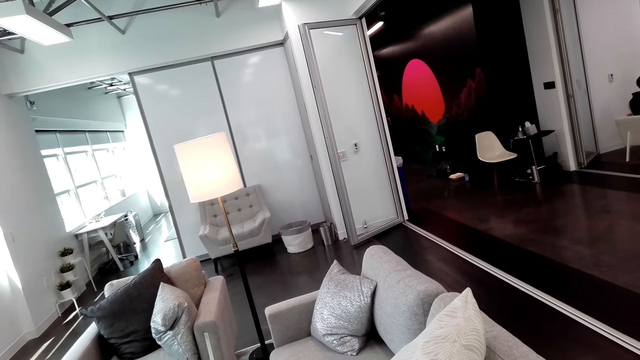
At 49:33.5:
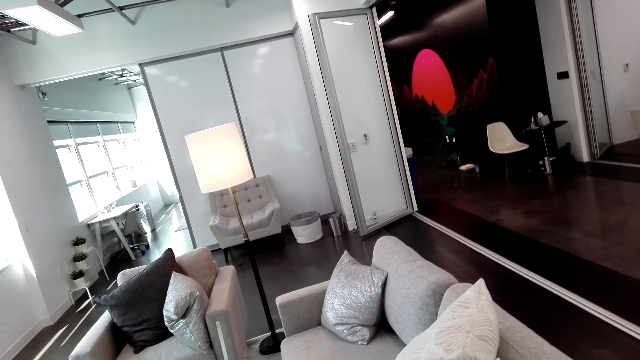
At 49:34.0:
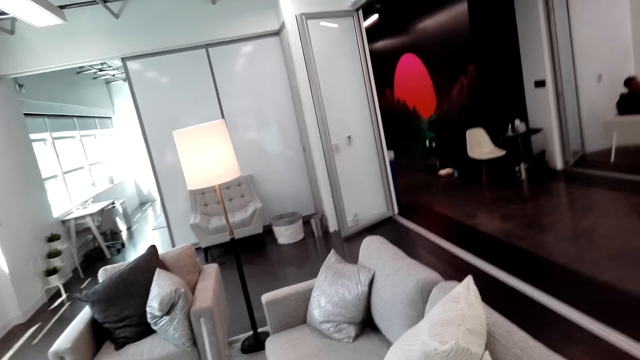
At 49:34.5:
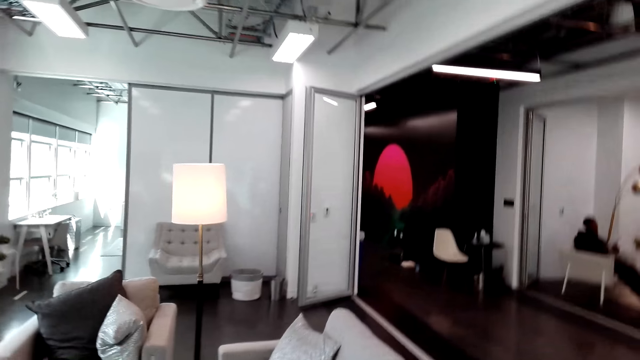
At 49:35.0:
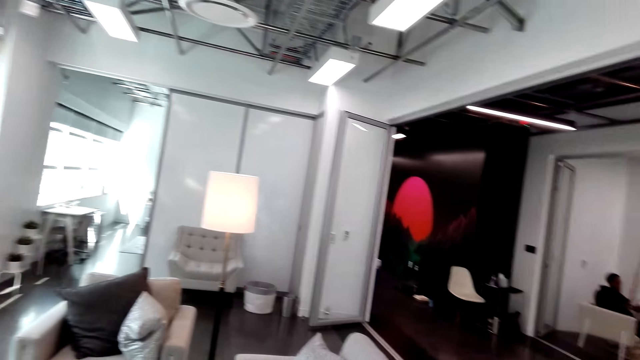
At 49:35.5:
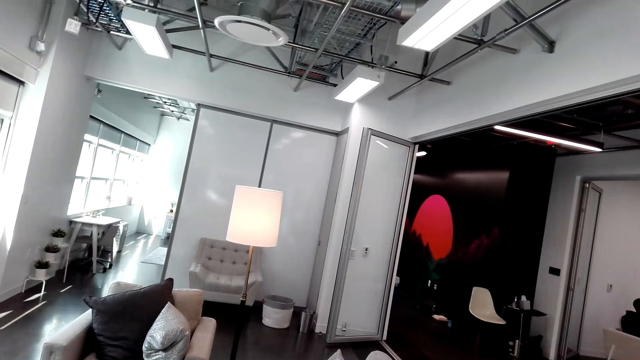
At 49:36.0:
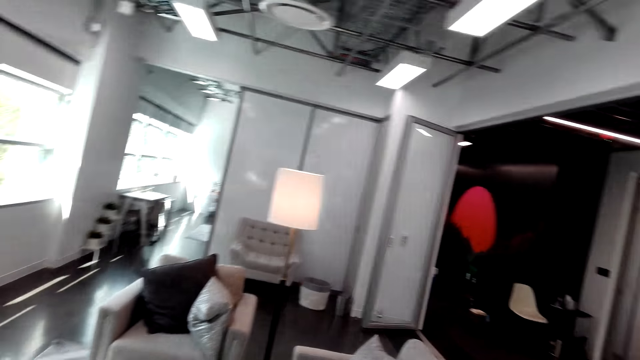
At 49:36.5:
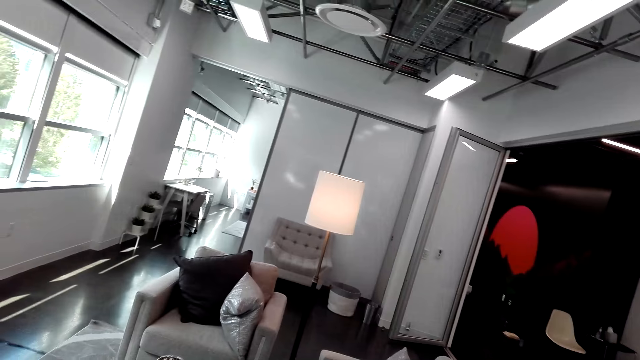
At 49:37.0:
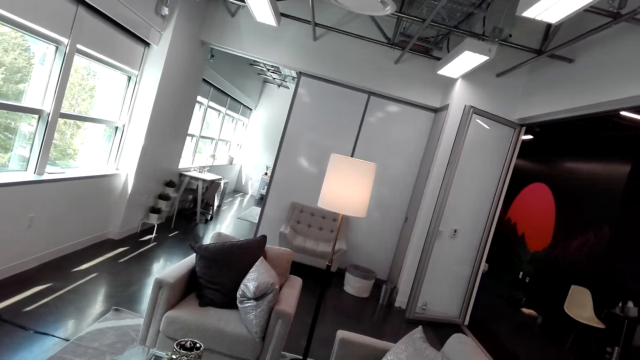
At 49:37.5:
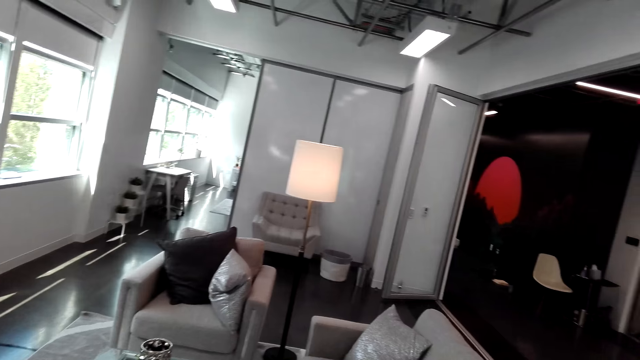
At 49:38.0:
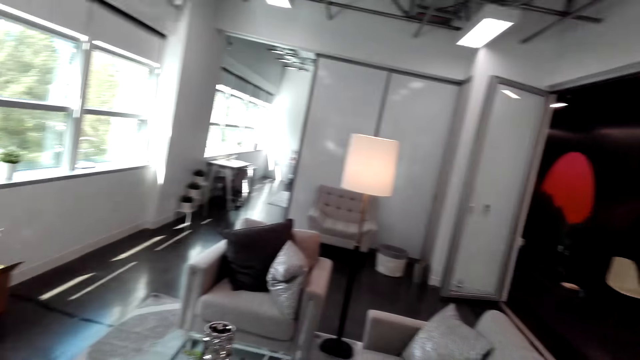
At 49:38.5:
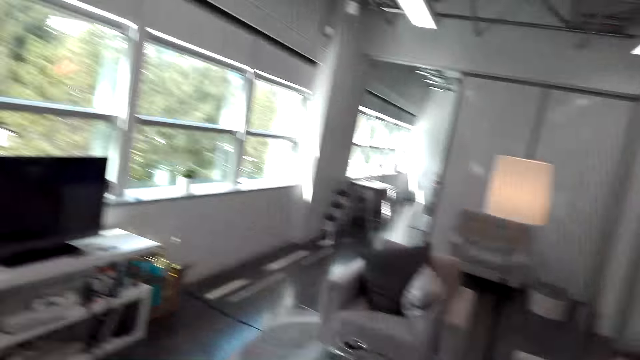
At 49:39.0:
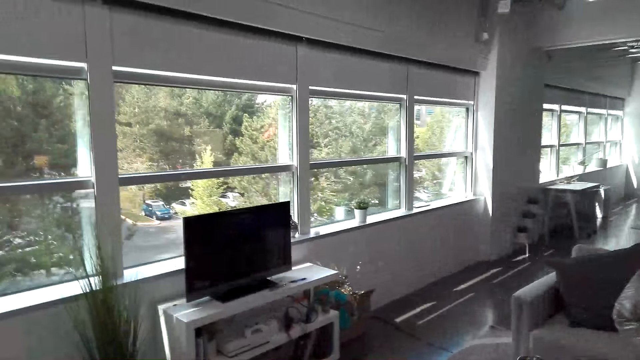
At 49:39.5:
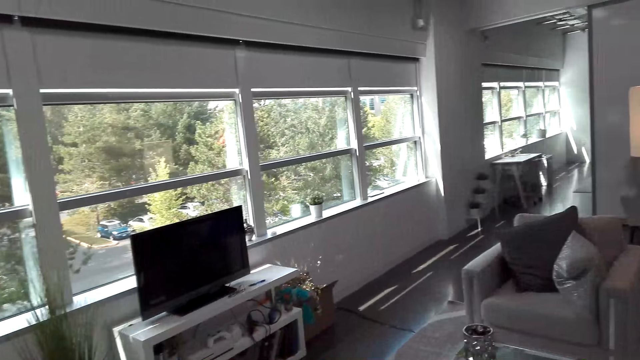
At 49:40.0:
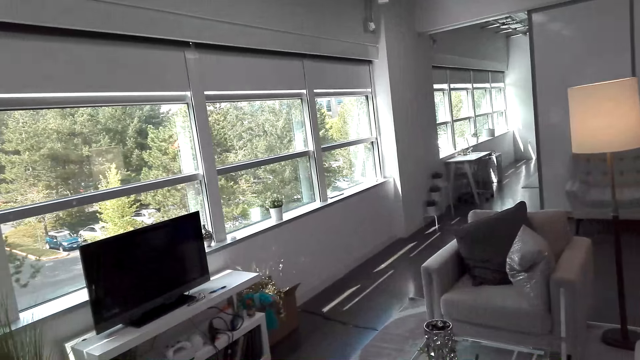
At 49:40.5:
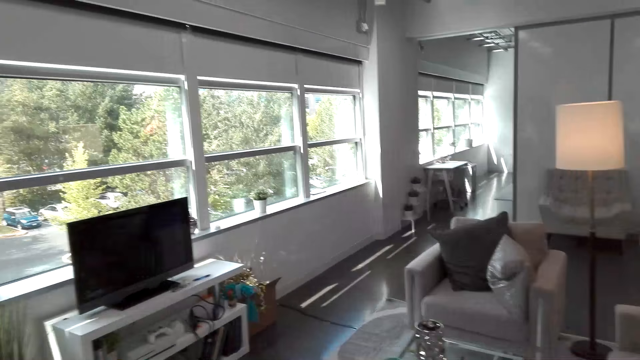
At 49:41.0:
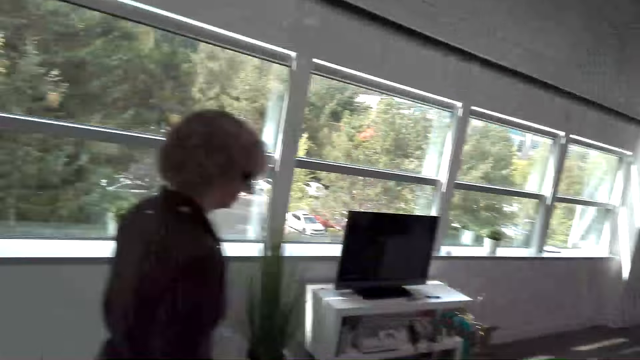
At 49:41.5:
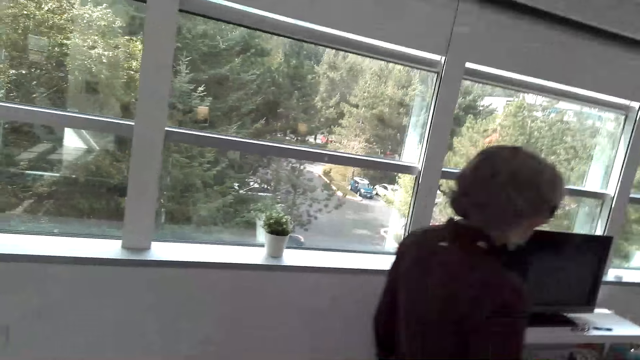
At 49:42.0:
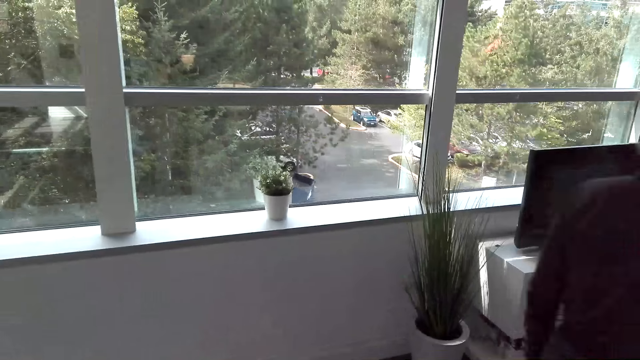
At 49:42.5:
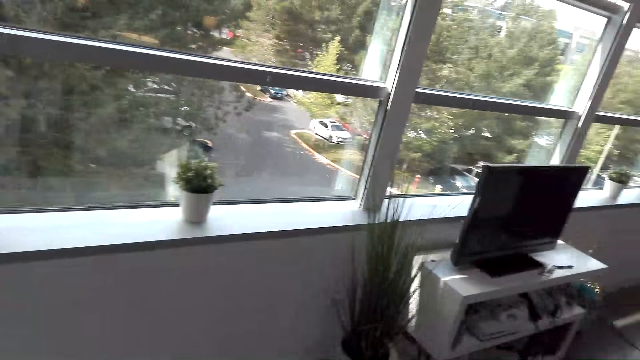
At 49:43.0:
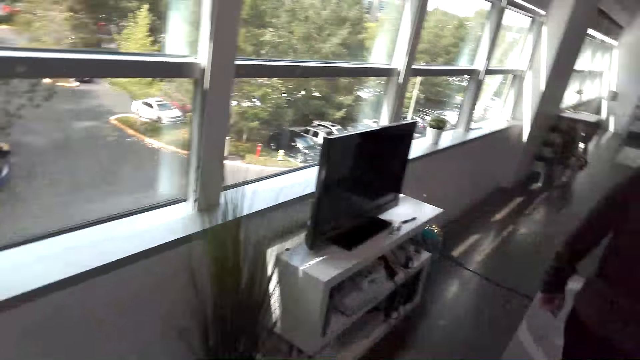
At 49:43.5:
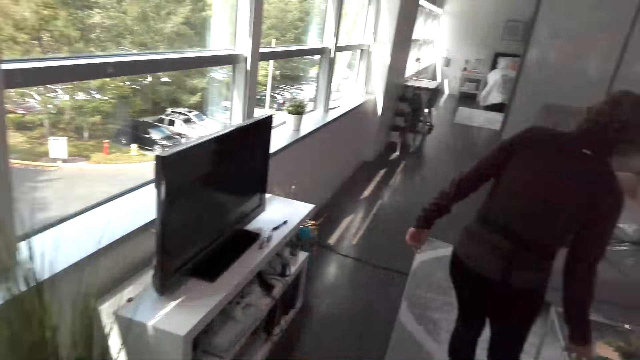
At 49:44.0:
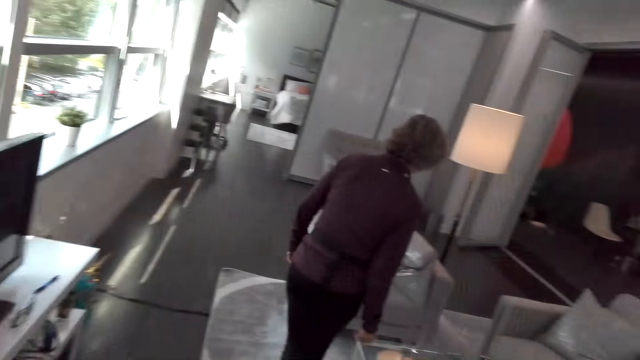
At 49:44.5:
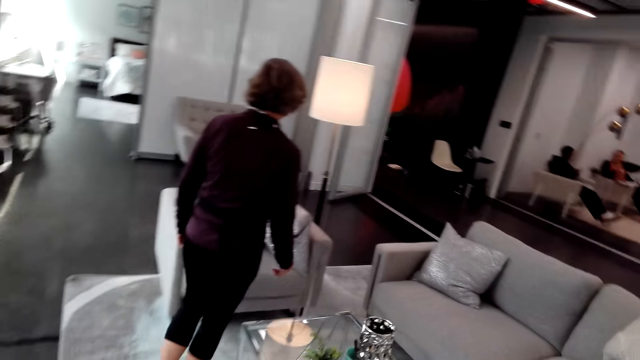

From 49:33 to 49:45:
The camera wearer looks around the room. The lady walks around the room. The camera wearer walks in the room.

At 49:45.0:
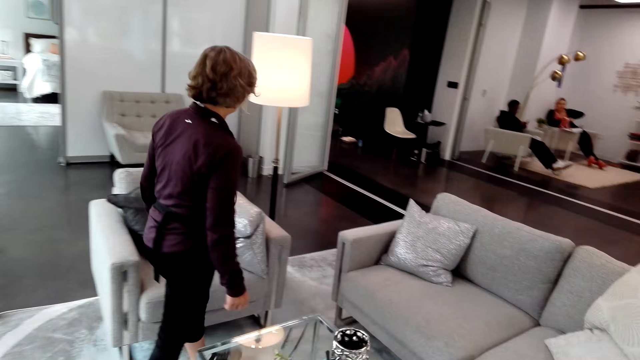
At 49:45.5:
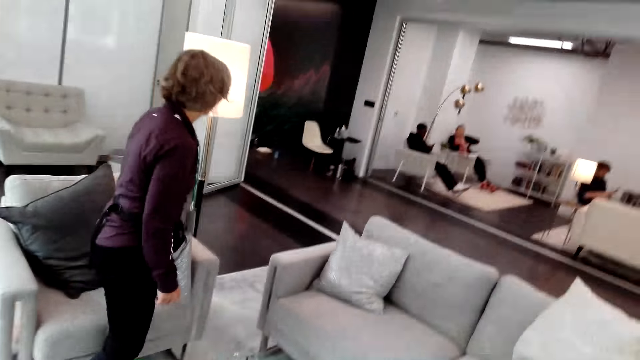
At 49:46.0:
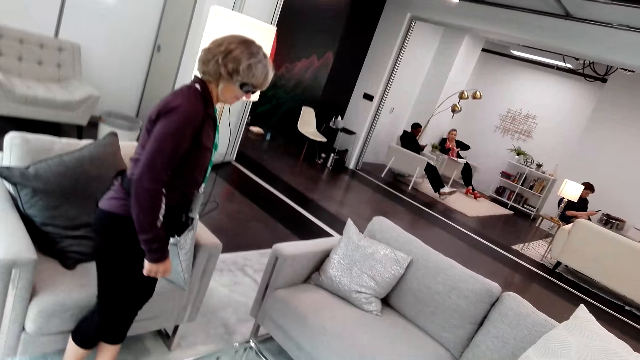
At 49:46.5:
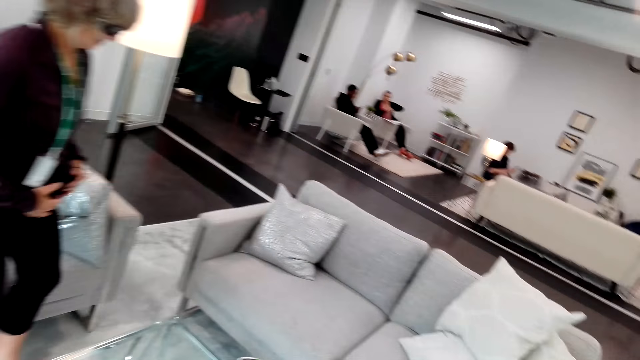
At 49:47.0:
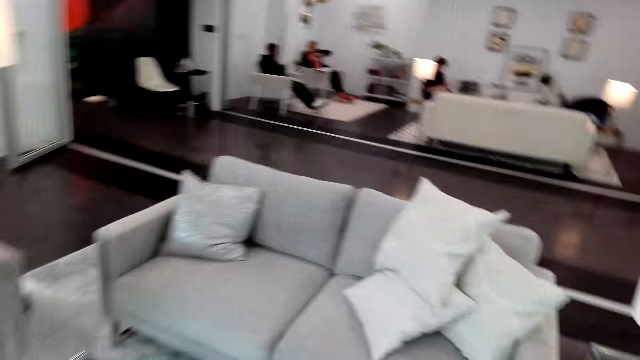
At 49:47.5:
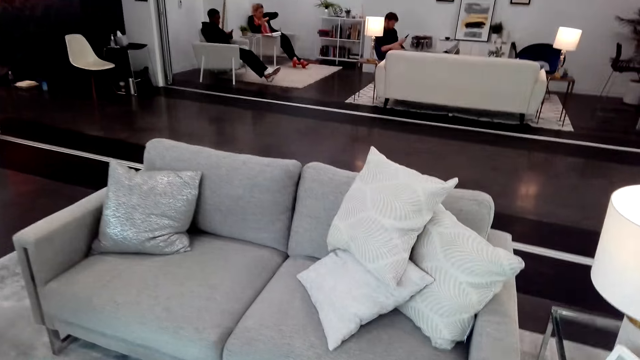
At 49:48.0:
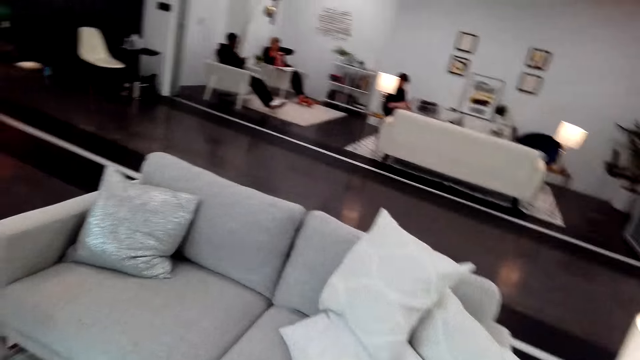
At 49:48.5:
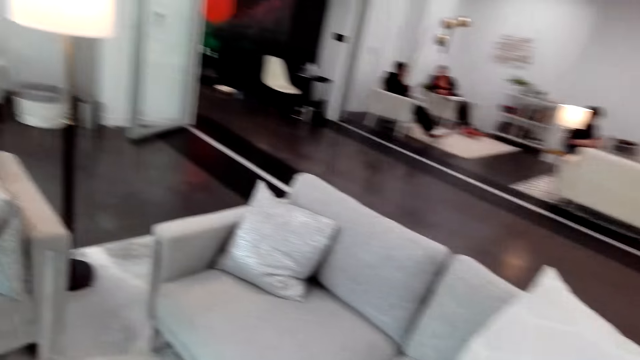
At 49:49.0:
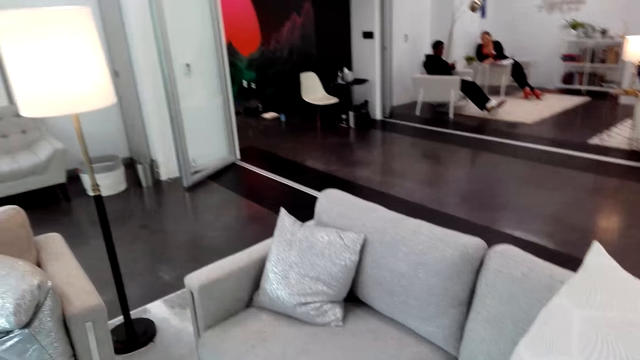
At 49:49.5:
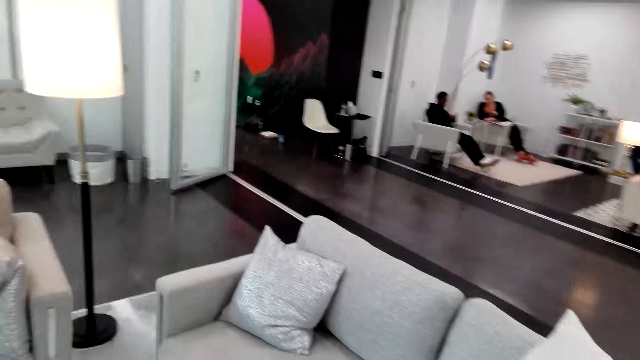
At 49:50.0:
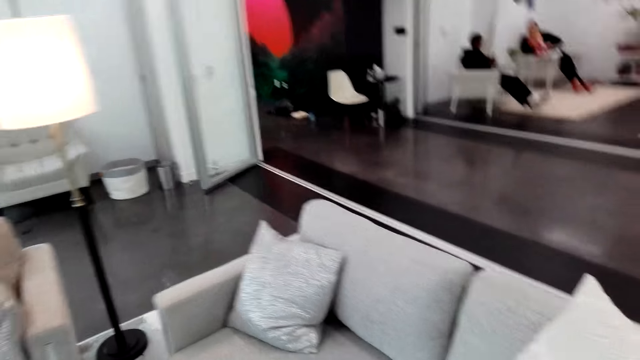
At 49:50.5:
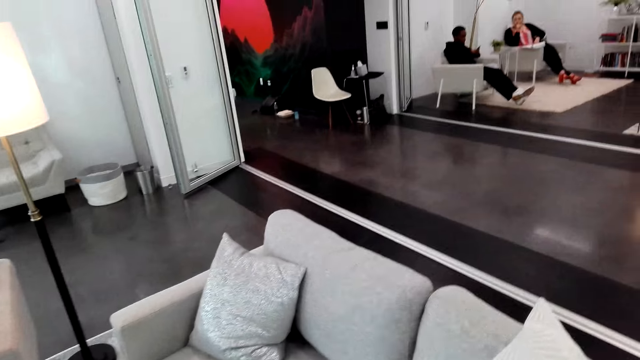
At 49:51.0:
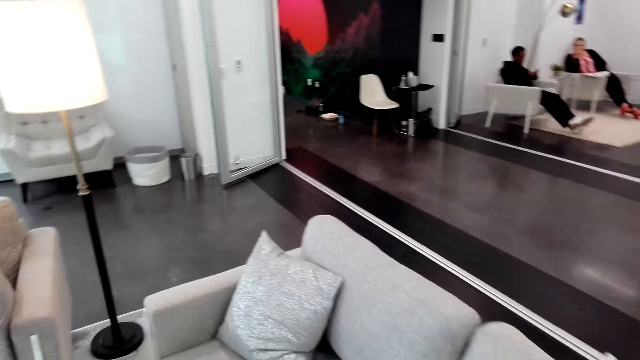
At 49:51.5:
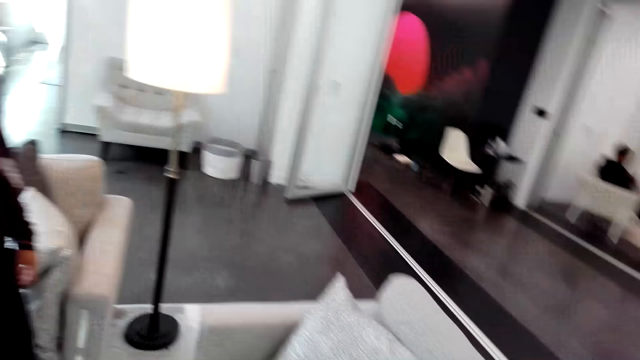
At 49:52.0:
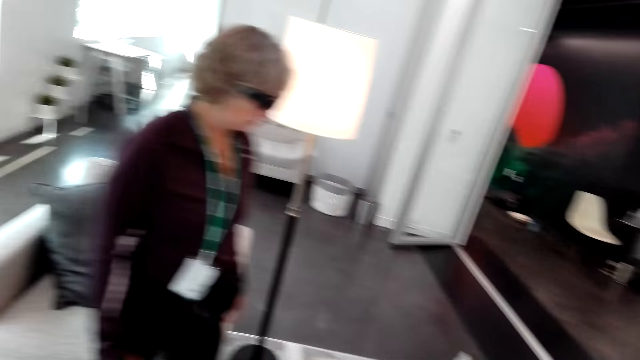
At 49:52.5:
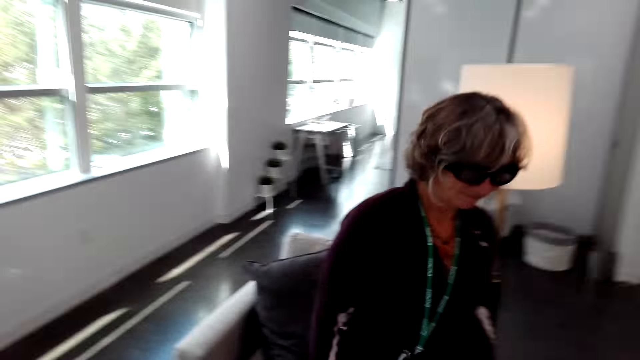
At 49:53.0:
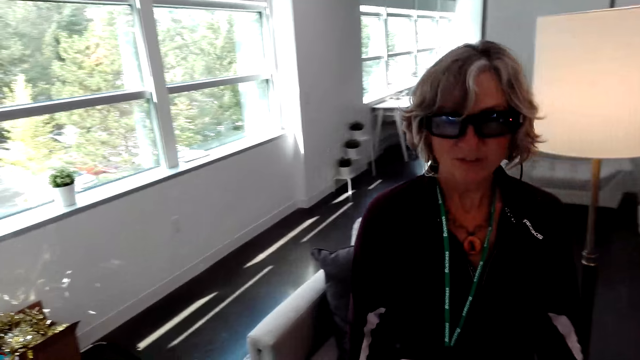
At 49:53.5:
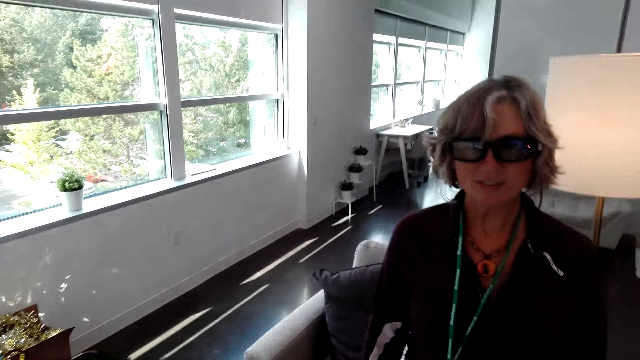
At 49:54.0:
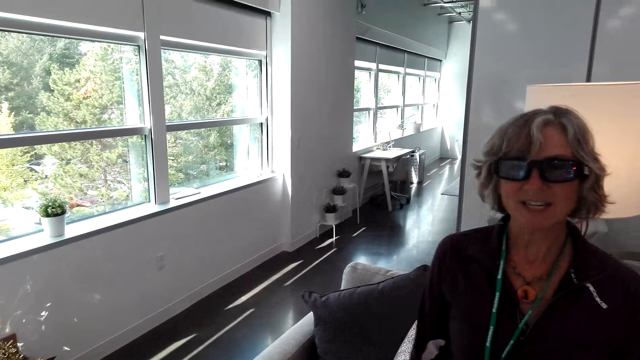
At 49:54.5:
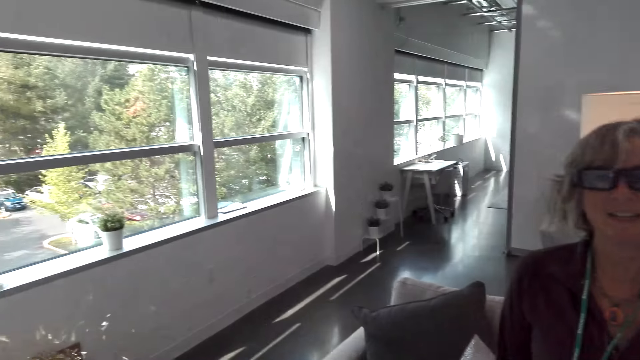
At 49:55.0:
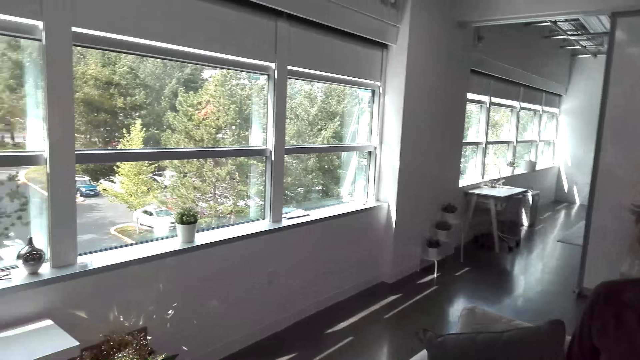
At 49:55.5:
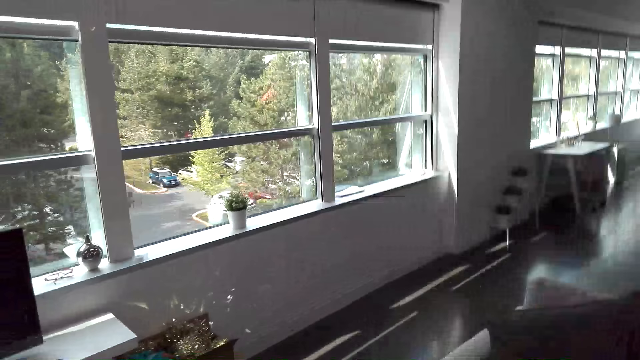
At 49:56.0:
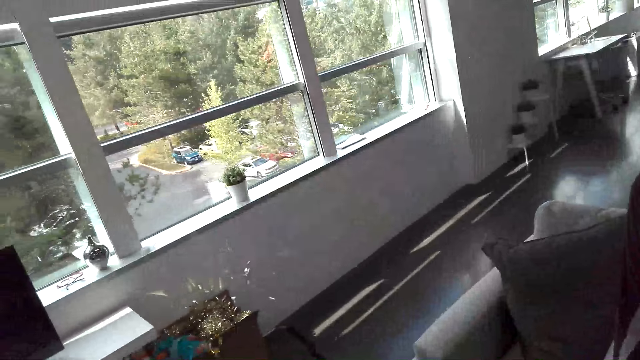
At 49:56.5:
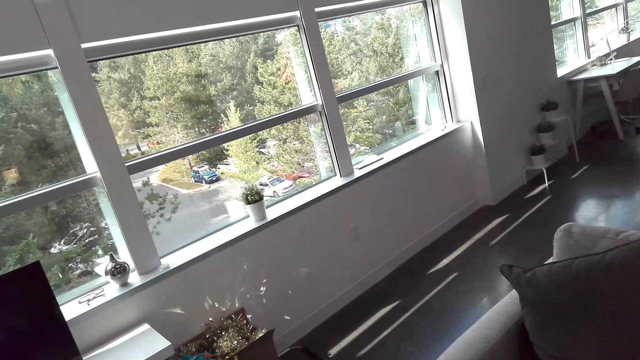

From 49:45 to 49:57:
The lady stands at the couch. Another lady sits in a chair. A man sits in a chair. The other lady speaks to the first lady. The camera wearer speaks to the first lady. They stand at the couch. The first lady speaks to the camera wearer. The first lady moves closer to the camera wearer. The first lady speaks to the camera wearer. The camera wearer speaks to the first lady.
